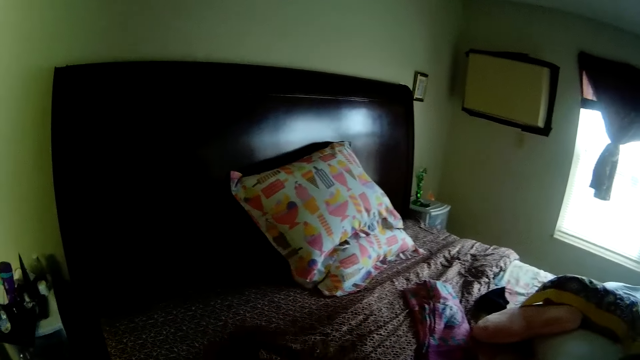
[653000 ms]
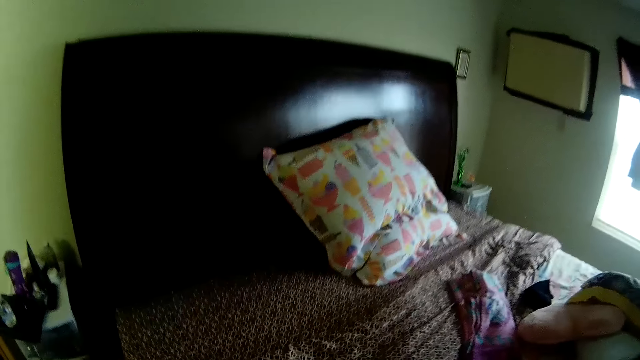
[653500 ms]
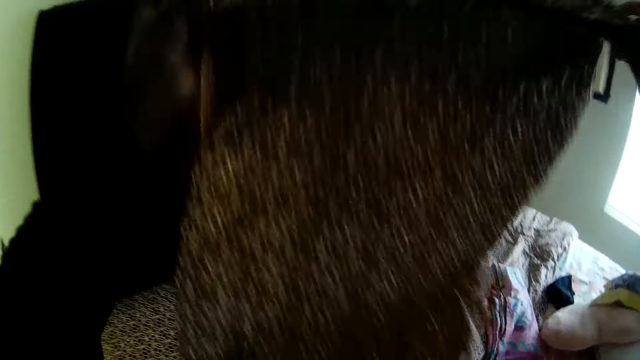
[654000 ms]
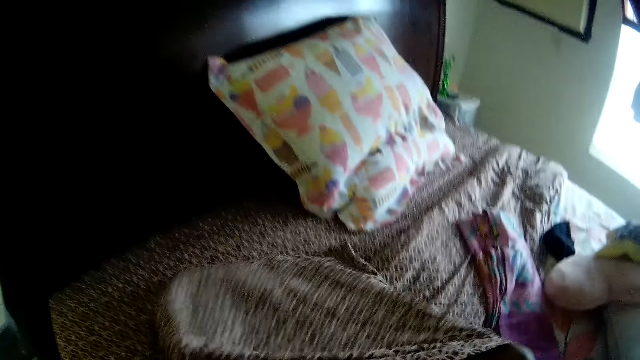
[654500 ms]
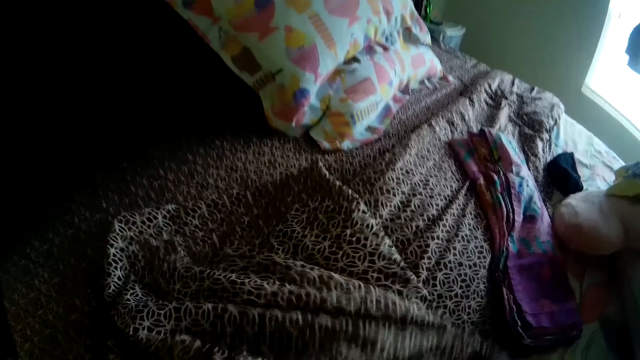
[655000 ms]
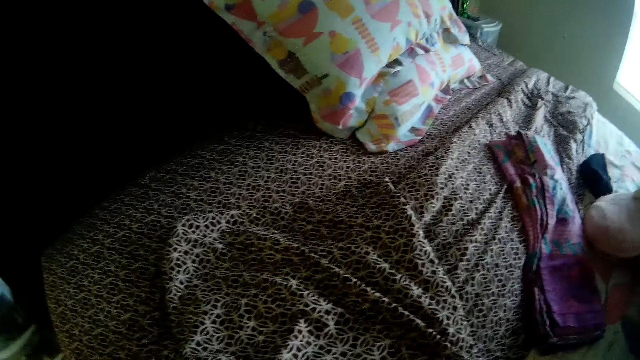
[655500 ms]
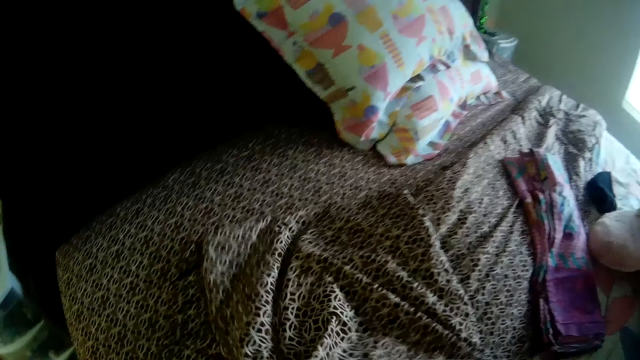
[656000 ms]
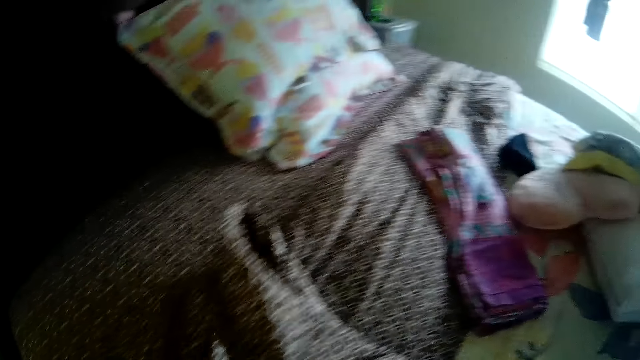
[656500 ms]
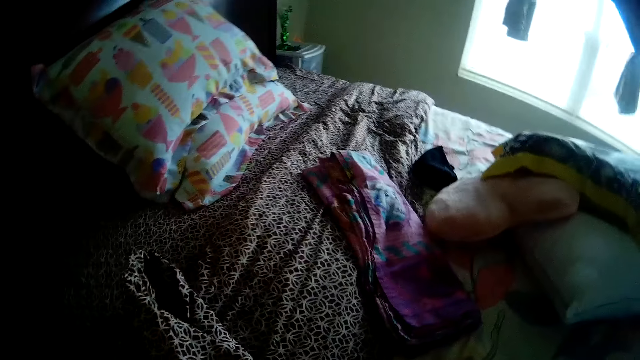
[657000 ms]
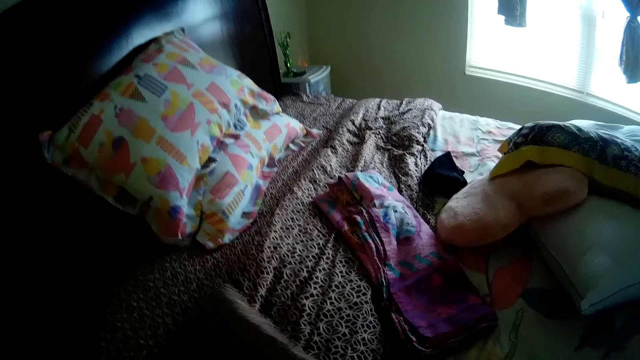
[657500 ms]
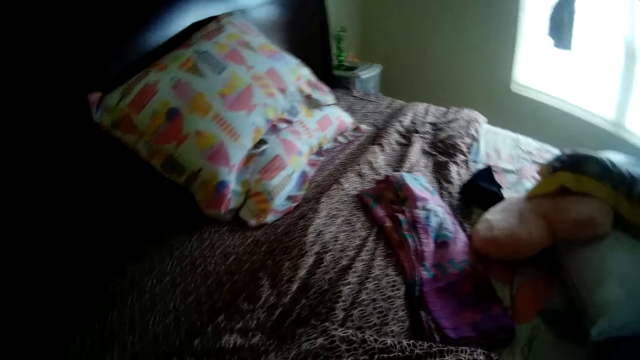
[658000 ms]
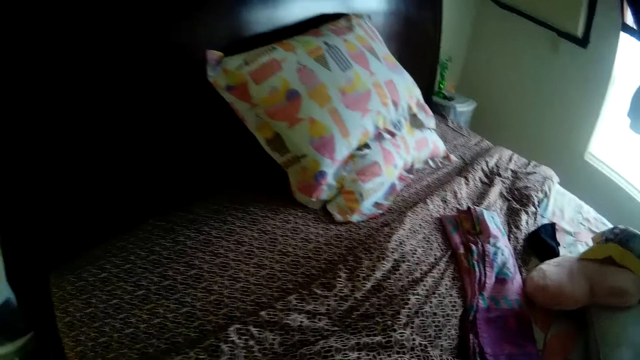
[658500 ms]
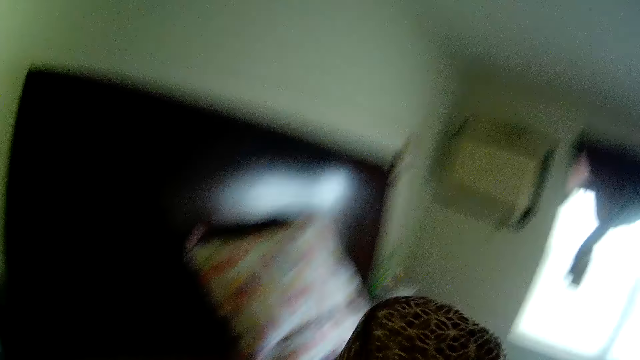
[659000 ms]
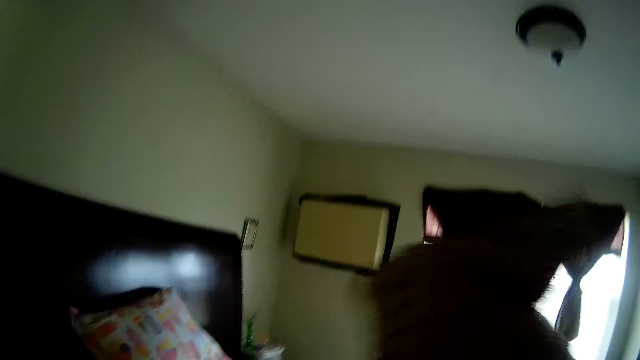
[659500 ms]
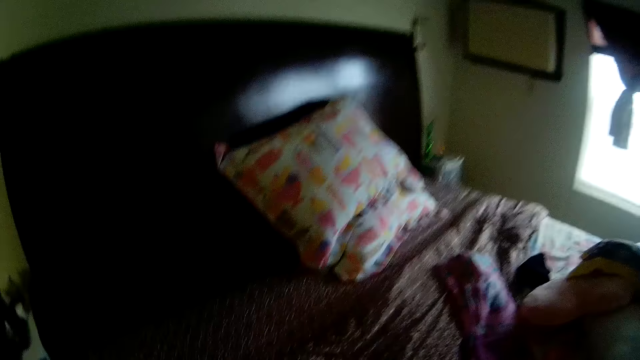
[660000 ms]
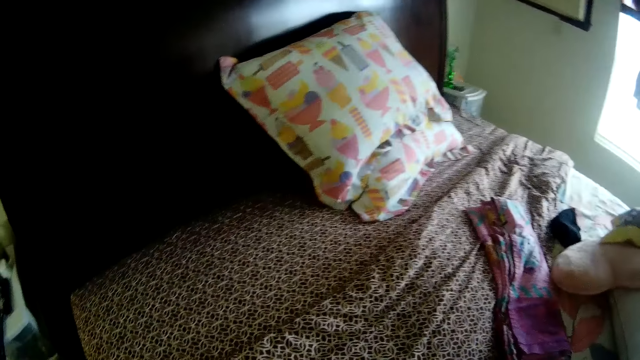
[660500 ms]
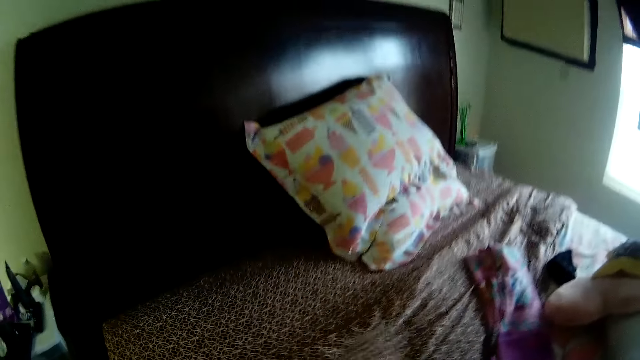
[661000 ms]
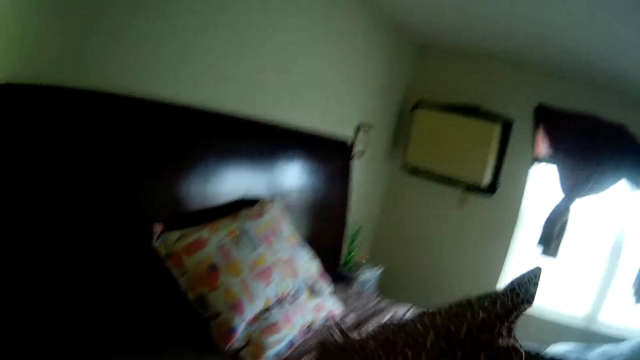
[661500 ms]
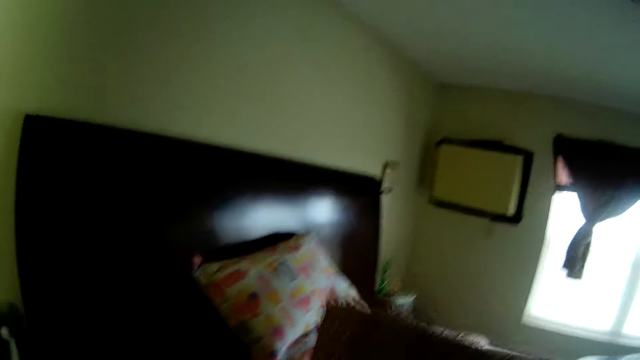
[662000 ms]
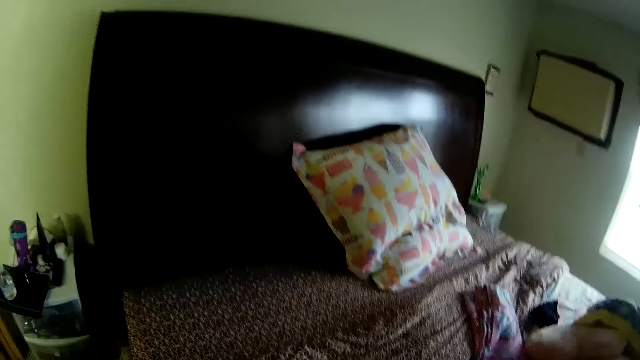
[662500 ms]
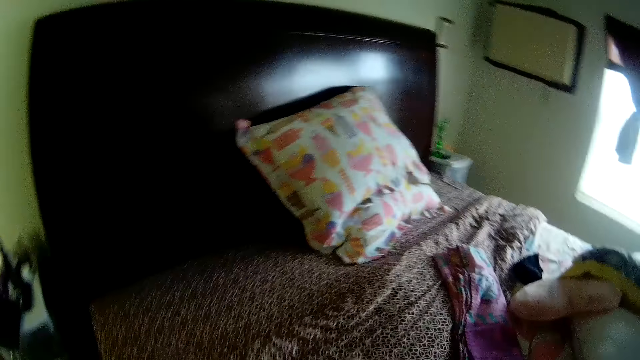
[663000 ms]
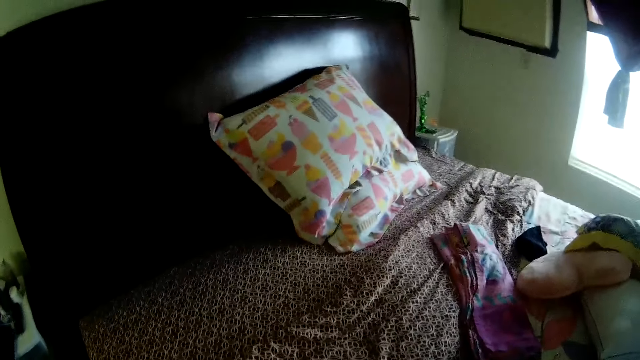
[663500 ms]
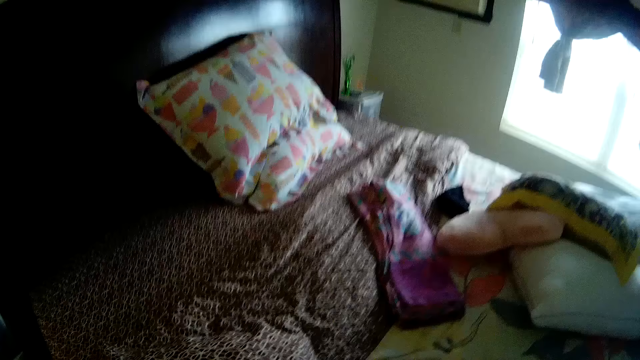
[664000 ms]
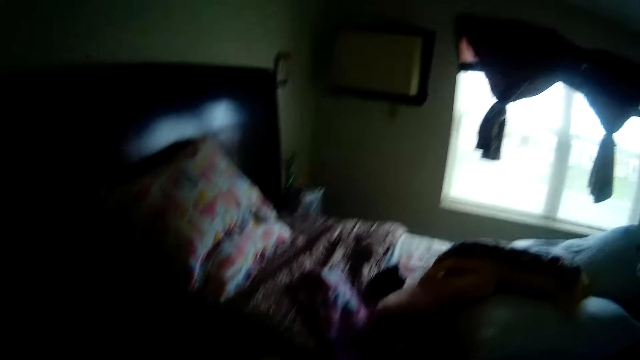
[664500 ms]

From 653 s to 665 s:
The camera wearer unzips a pillowcase with her left hand. She adjusts the pillowcase. She lays out the pillowcase on the bed with both hands. She puts a pillow into the pillowcase with both hands.

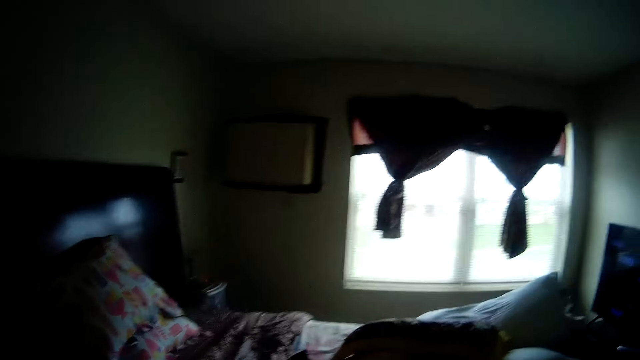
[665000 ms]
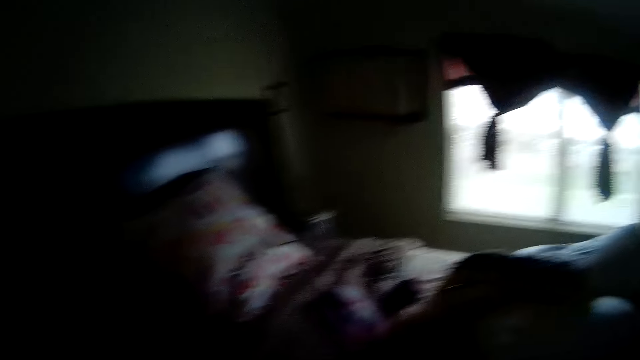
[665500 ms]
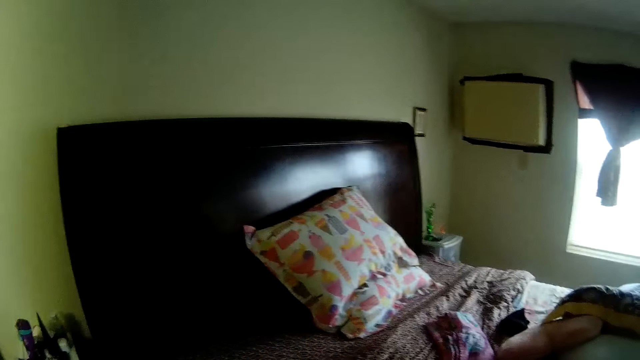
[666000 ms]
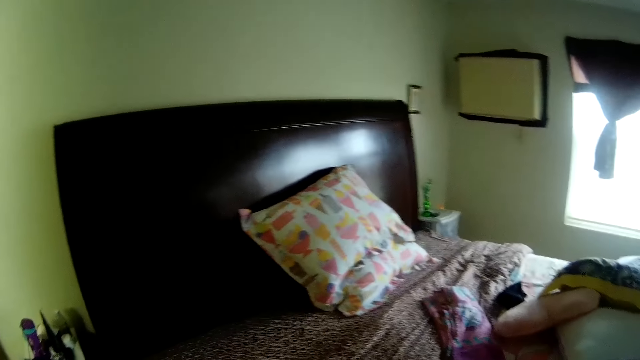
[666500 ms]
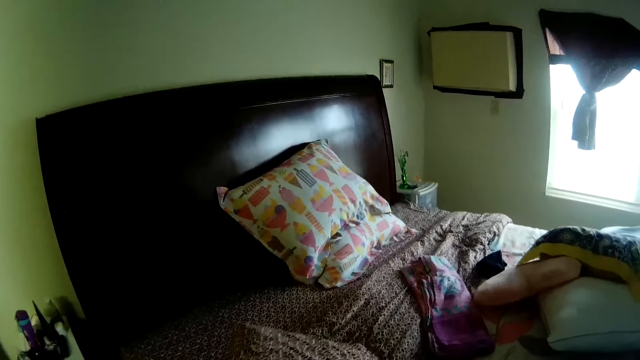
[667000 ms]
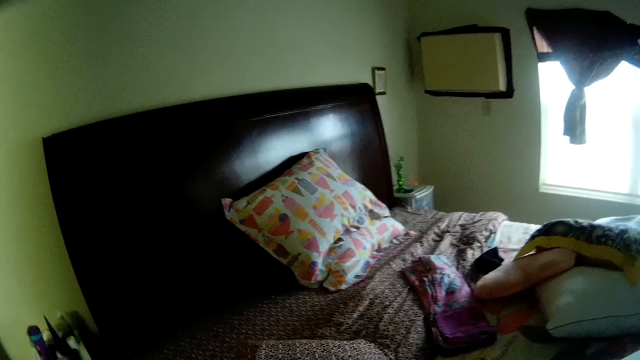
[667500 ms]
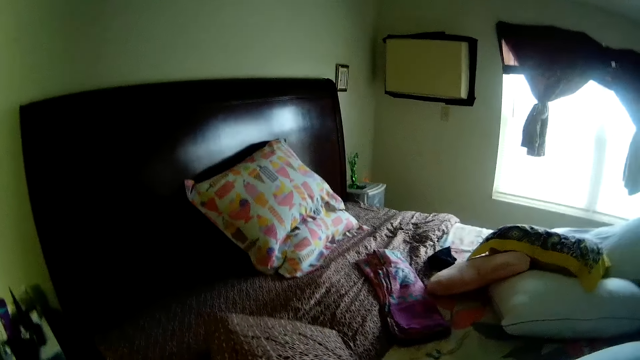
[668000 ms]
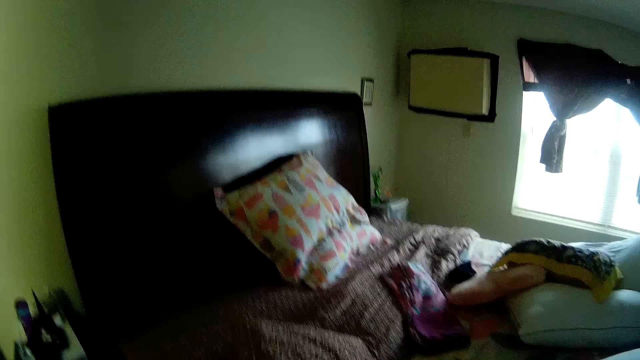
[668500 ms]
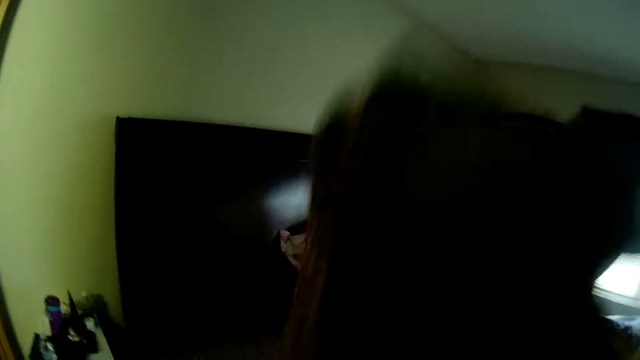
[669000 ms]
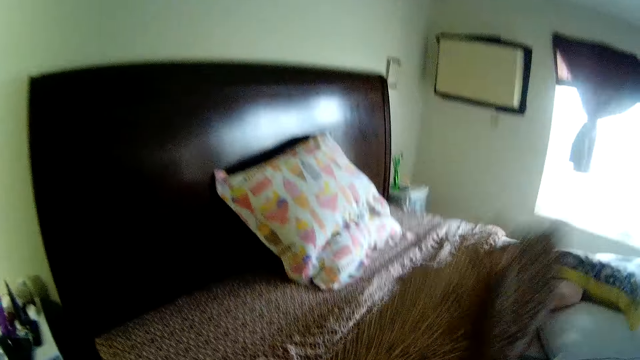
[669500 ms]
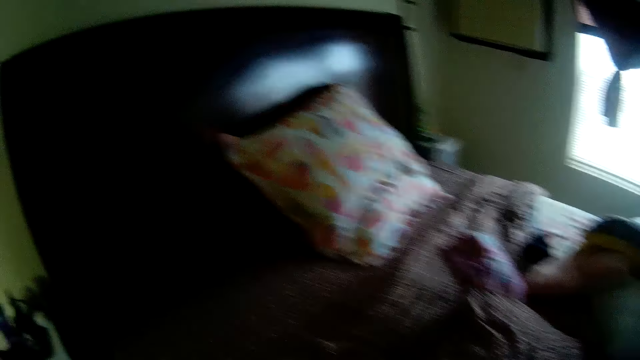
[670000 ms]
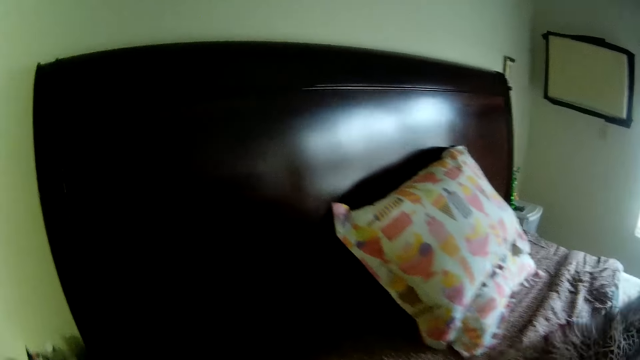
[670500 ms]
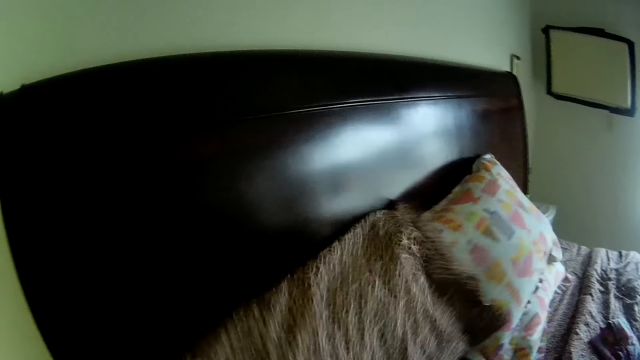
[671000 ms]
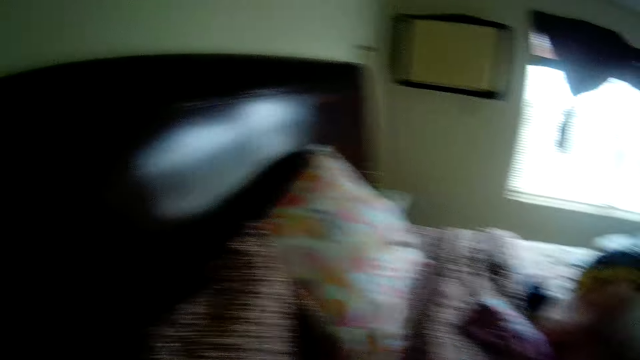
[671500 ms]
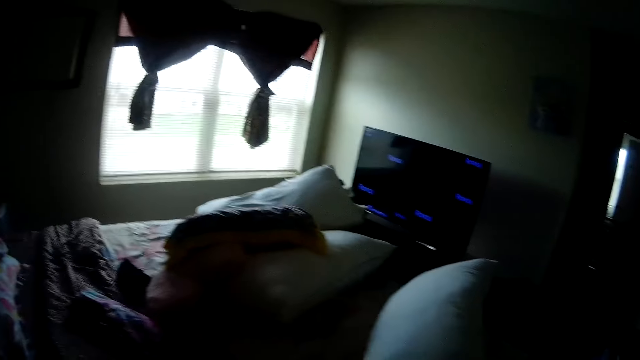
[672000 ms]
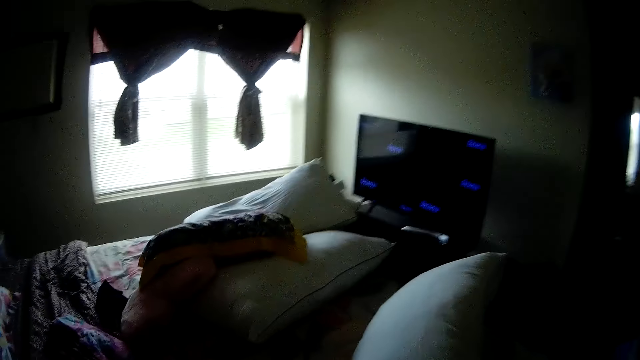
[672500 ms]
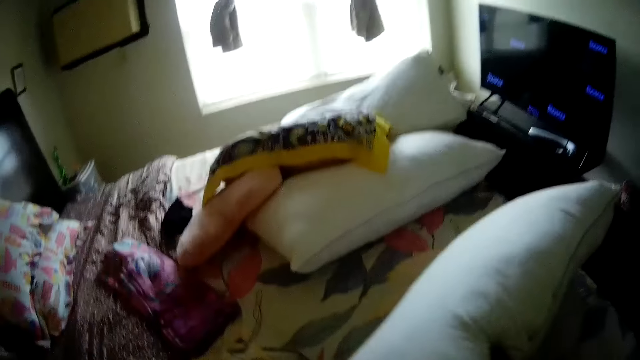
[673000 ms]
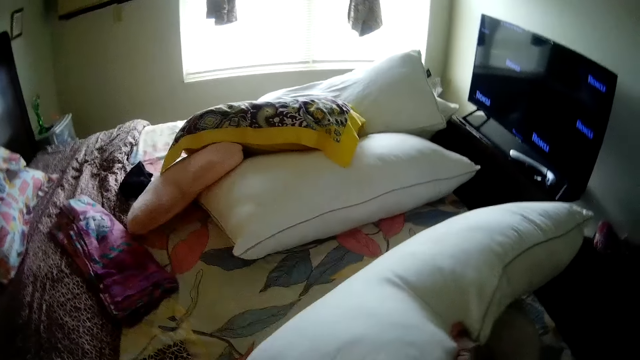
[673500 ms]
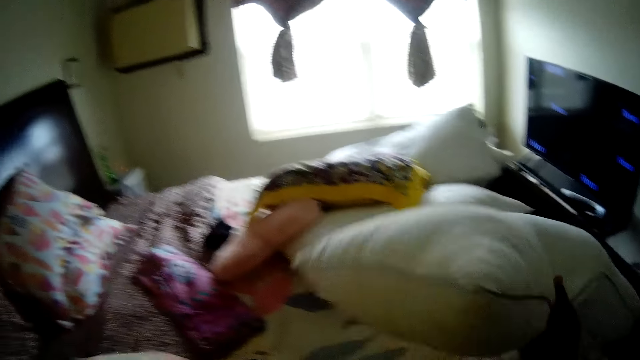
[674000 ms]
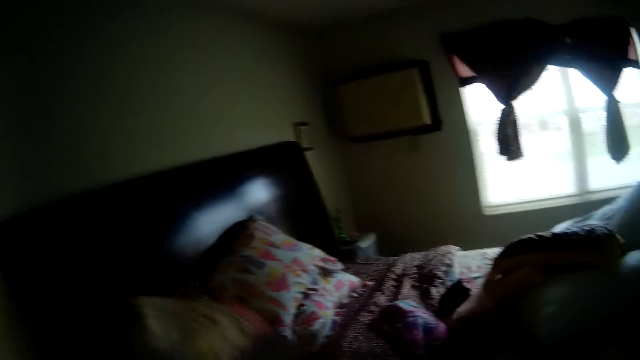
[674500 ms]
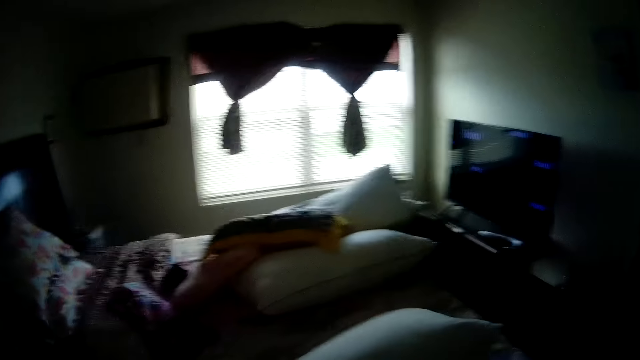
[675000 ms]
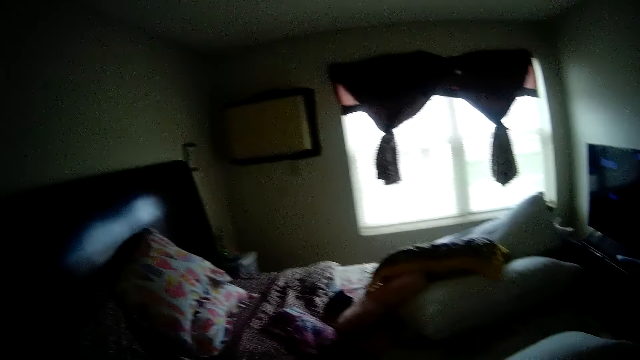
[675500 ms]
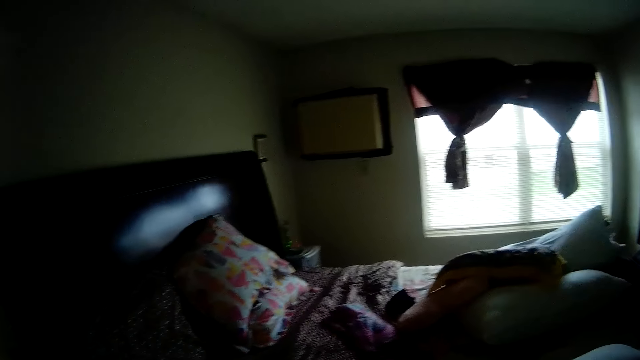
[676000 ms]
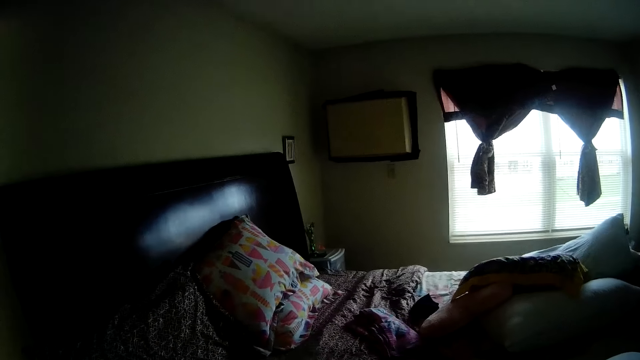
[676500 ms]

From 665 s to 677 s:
The camera wearer flips the pillow with her right hand. She throws the pillow. She takes the pillow from the bed with both hands. She tosses the pillow to the headboard with both hands. She takes the pillow from the bed with her right hand. She drops the pillow on the bed with her right hand.
